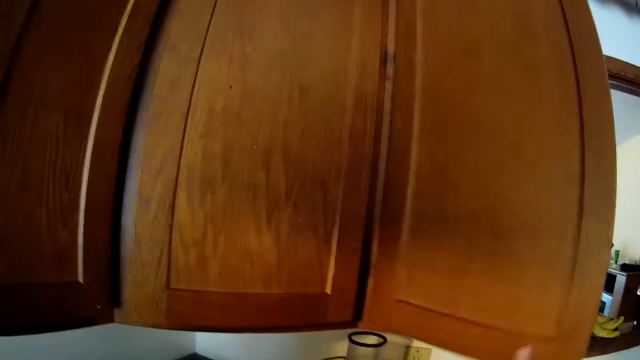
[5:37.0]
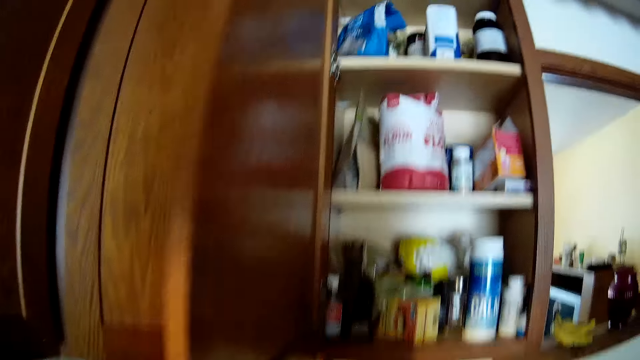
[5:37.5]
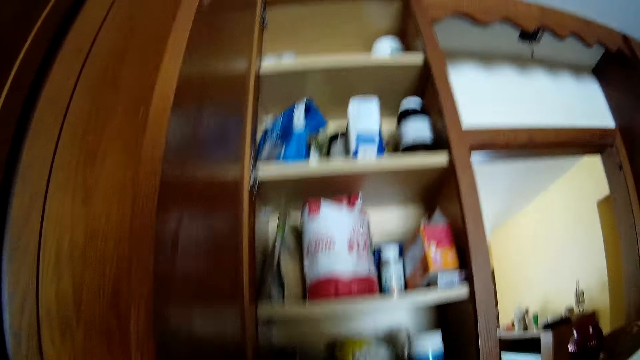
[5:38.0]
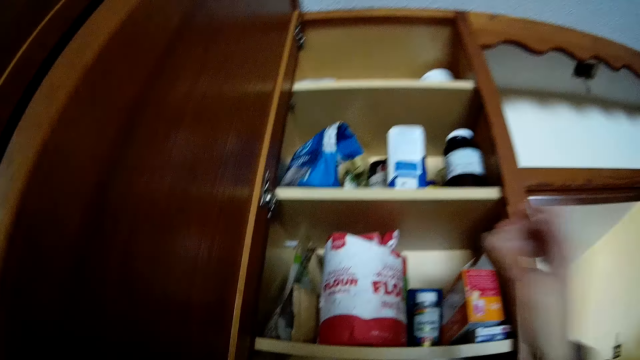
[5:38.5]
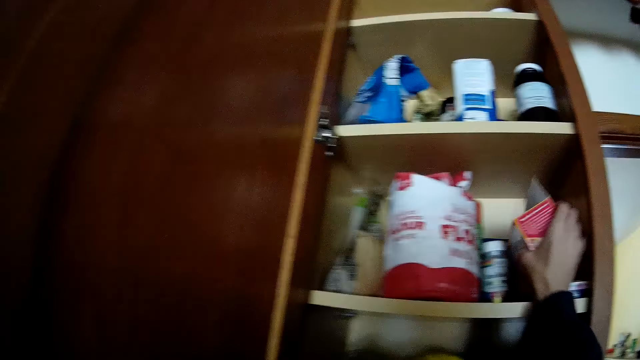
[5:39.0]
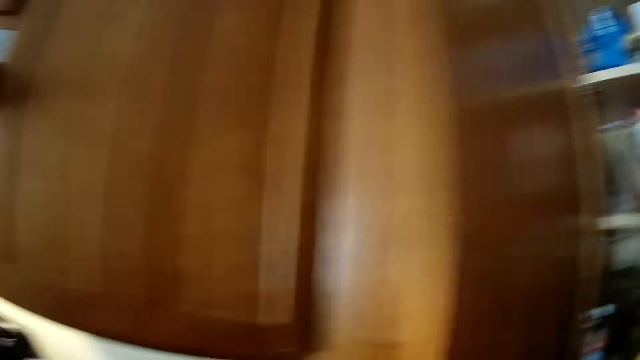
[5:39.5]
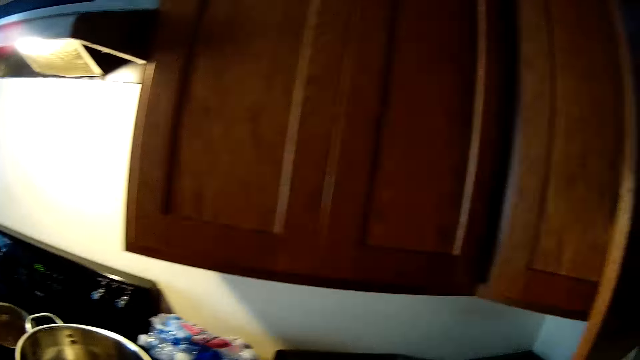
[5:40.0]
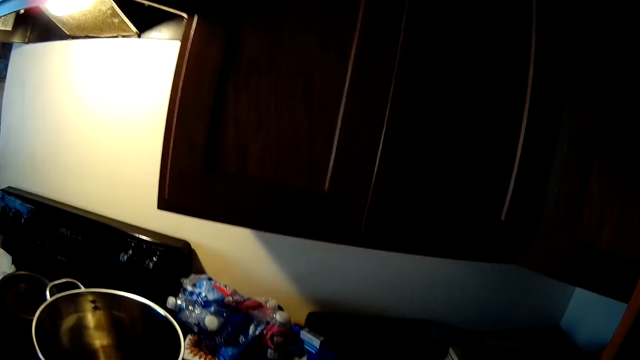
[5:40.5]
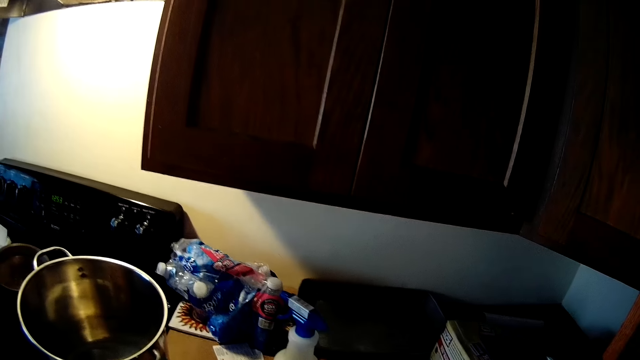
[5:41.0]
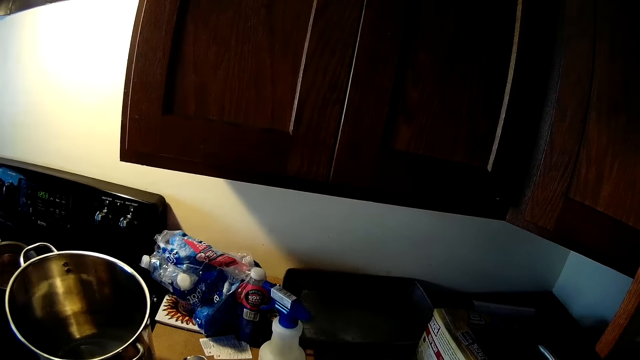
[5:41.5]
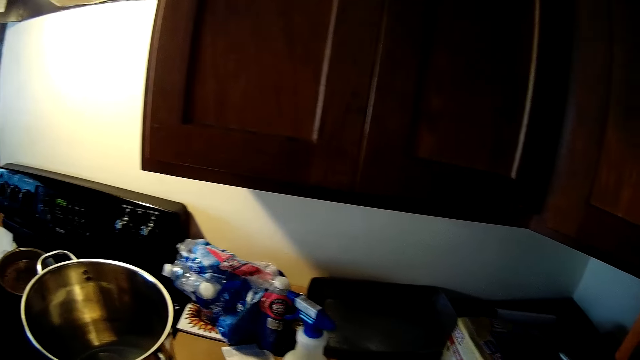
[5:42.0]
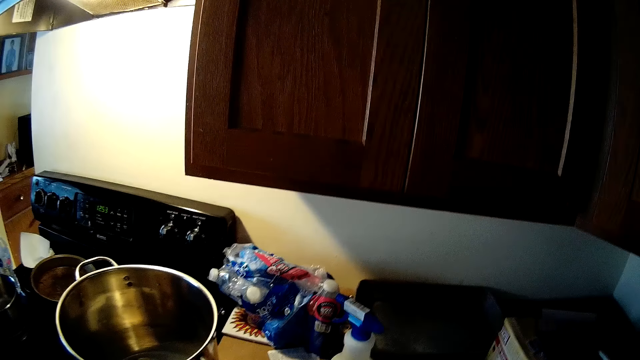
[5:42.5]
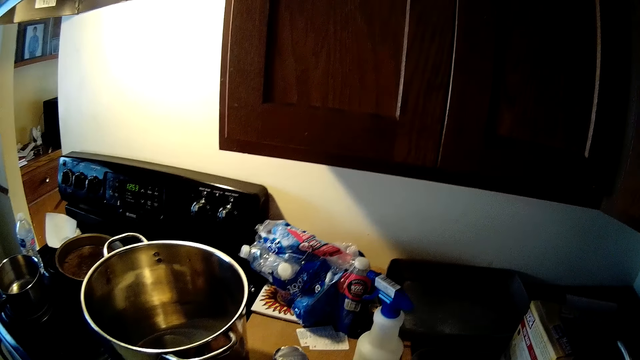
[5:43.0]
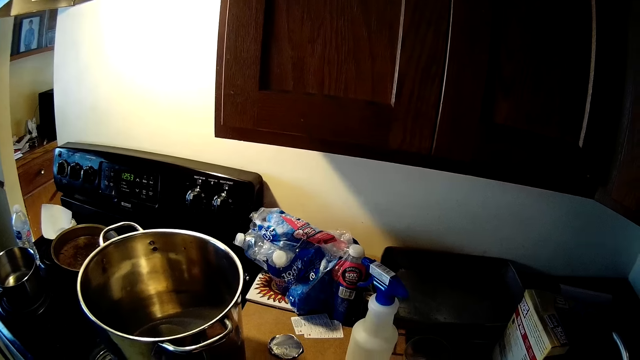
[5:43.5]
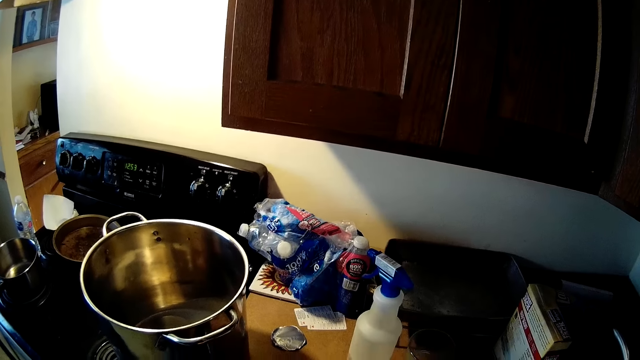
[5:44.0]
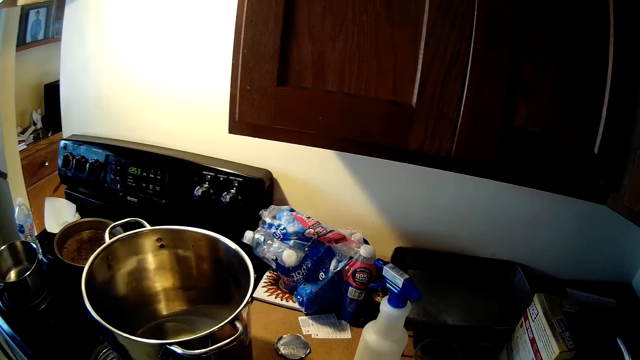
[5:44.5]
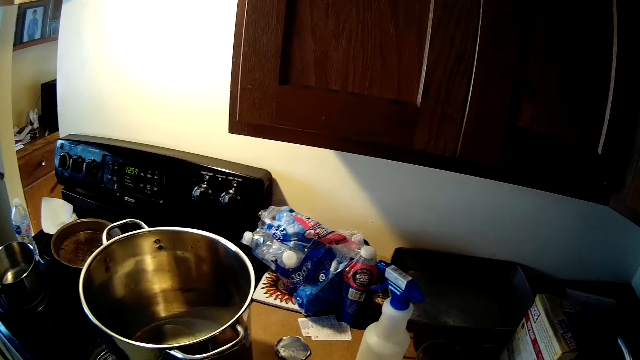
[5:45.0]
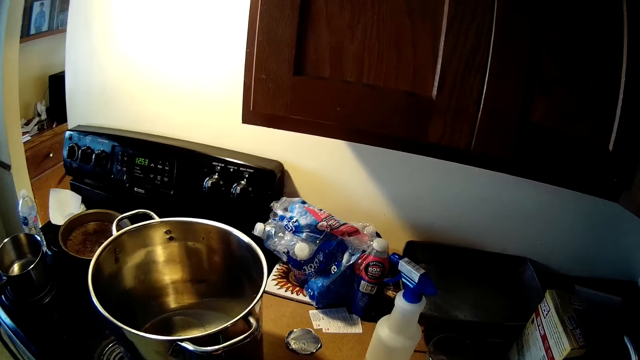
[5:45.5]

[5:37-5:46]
The camera wearer opens a cupboard with her right hand. She picks up a tea pack from the cupboard with her right hand. She stands by the stove.

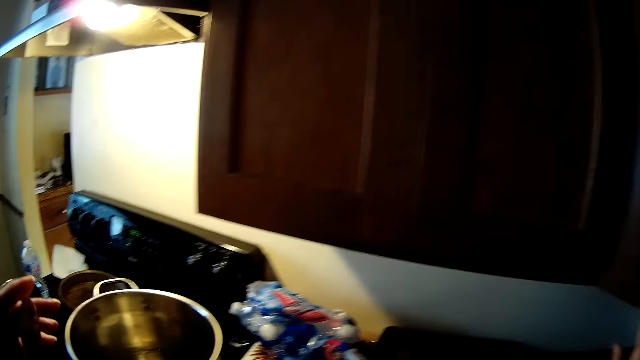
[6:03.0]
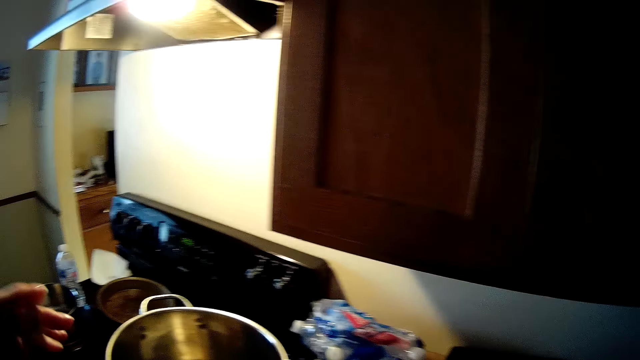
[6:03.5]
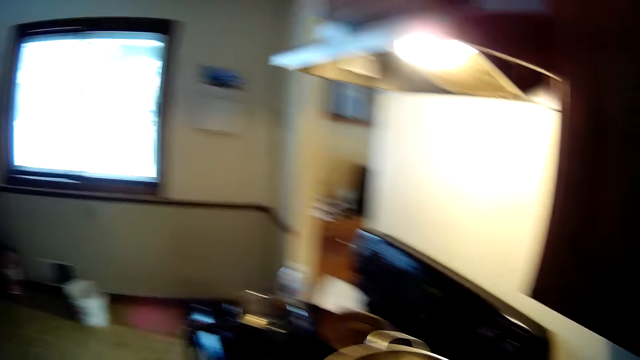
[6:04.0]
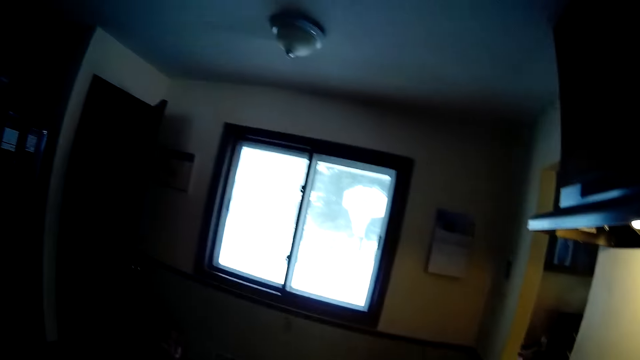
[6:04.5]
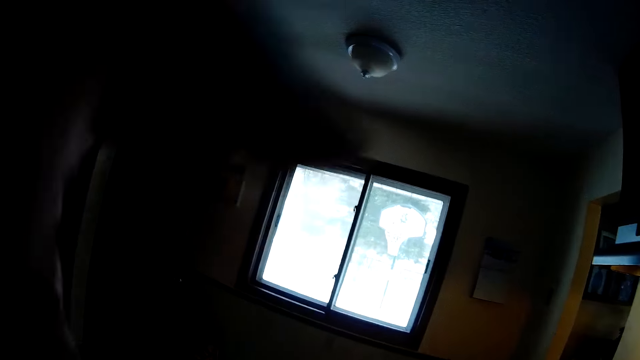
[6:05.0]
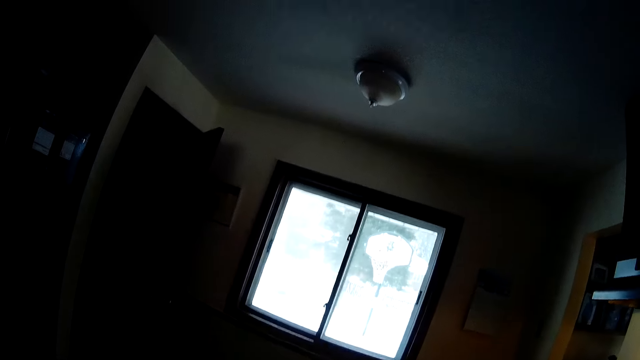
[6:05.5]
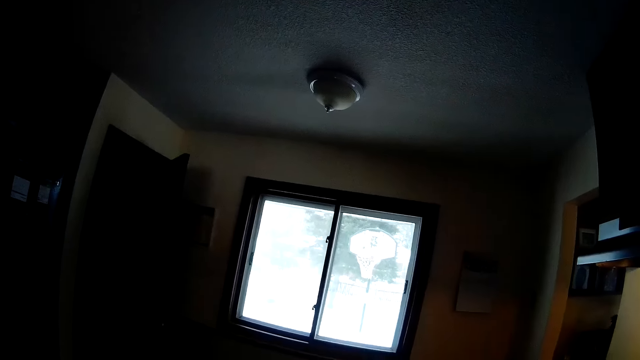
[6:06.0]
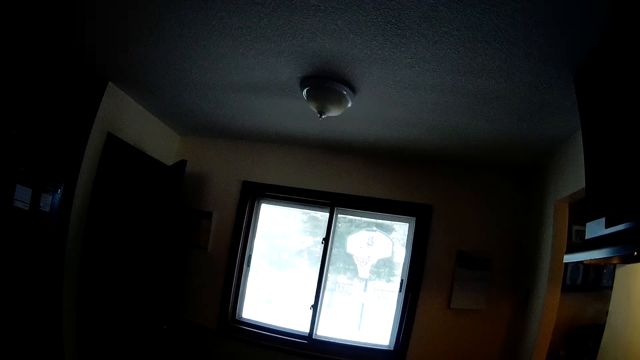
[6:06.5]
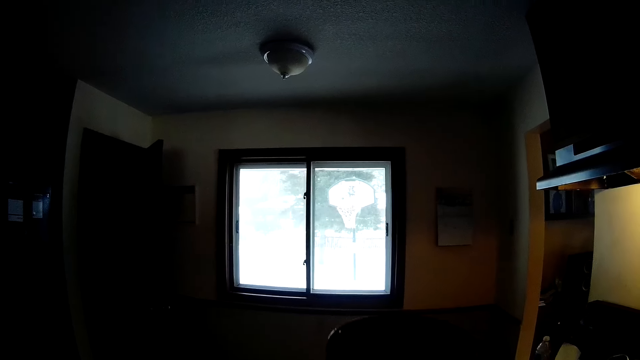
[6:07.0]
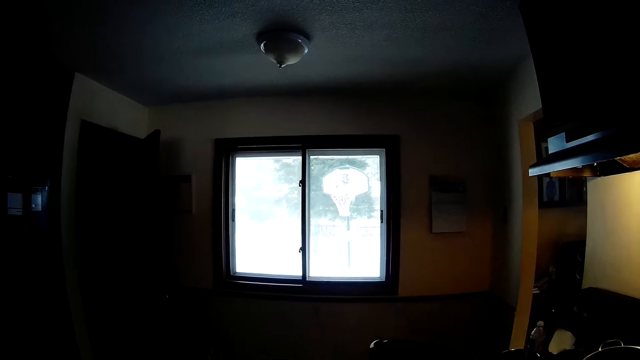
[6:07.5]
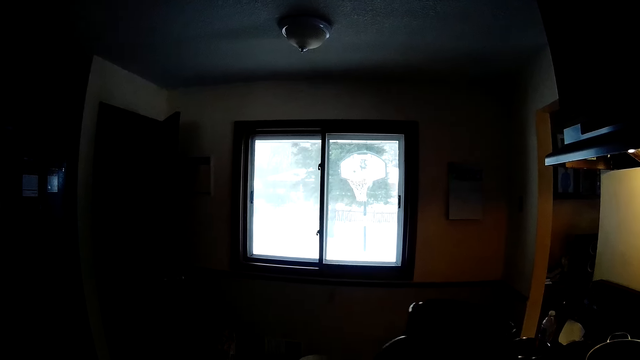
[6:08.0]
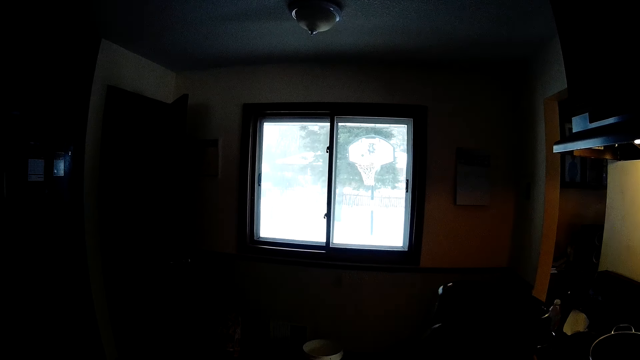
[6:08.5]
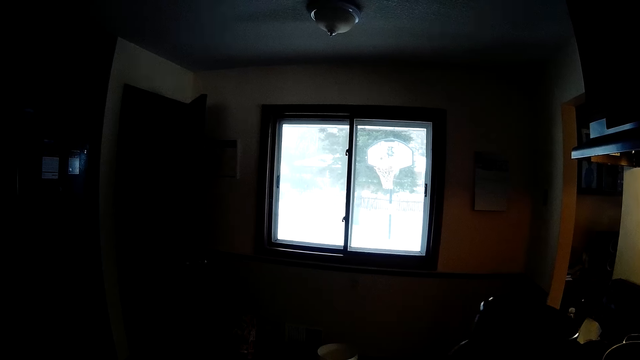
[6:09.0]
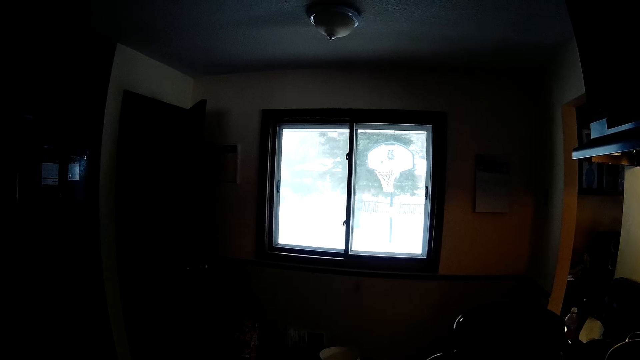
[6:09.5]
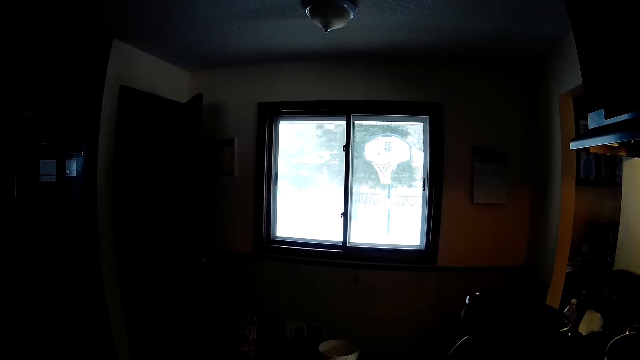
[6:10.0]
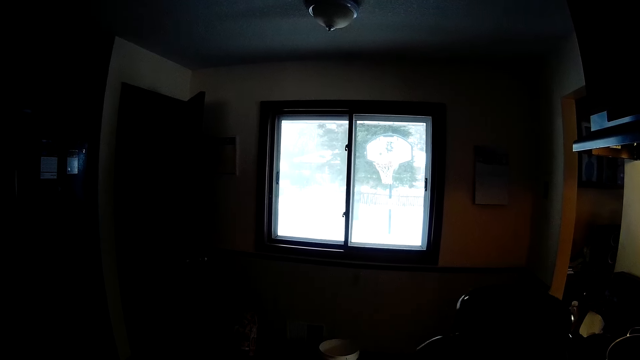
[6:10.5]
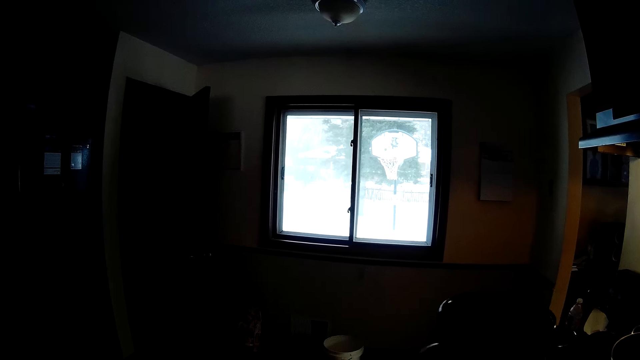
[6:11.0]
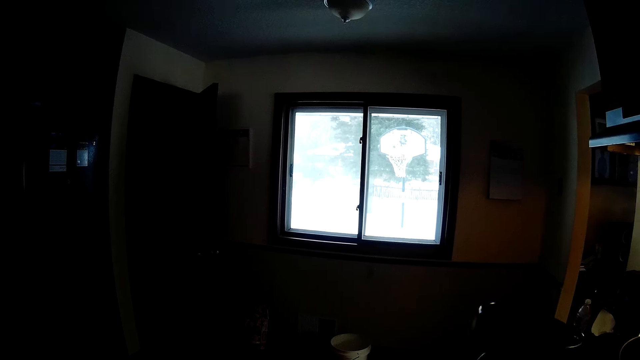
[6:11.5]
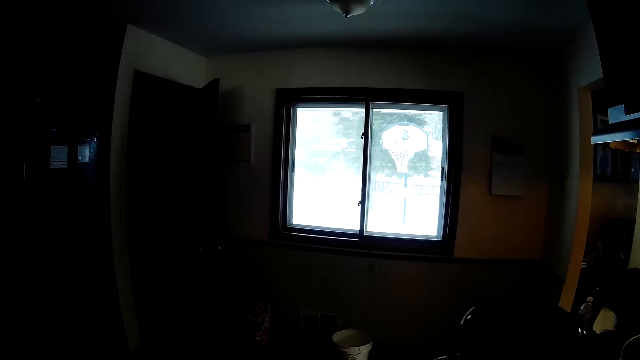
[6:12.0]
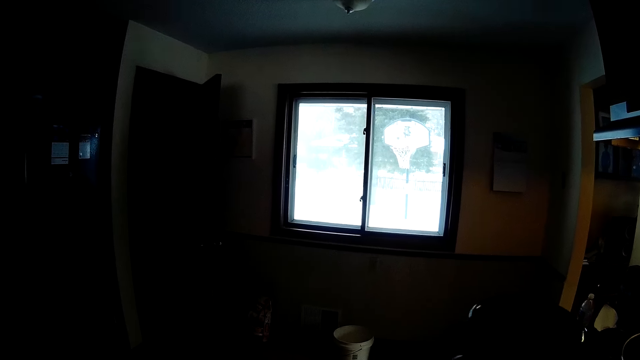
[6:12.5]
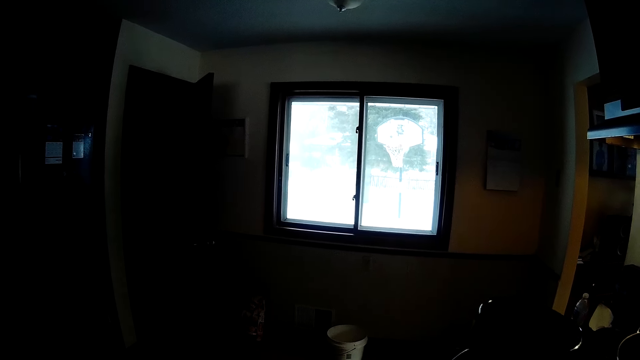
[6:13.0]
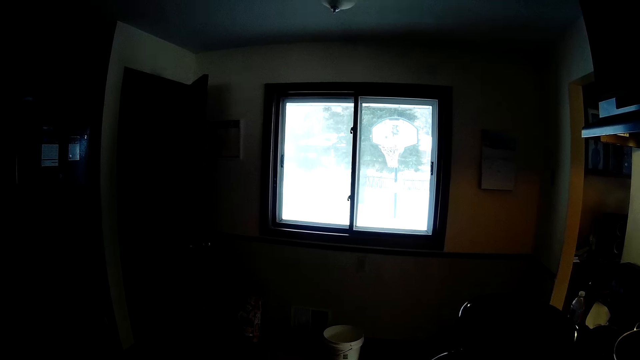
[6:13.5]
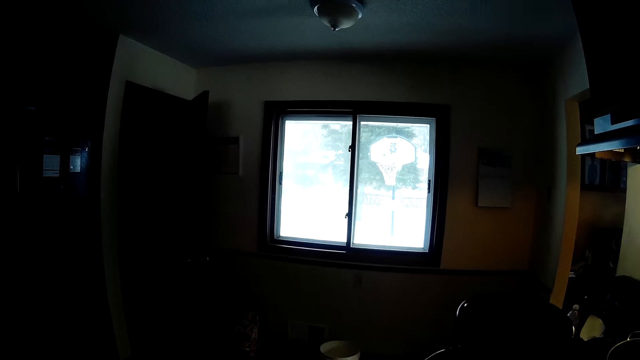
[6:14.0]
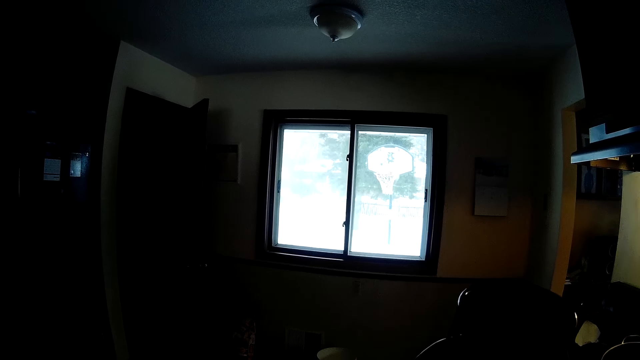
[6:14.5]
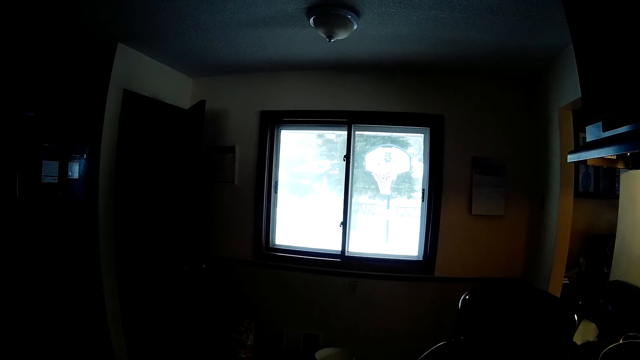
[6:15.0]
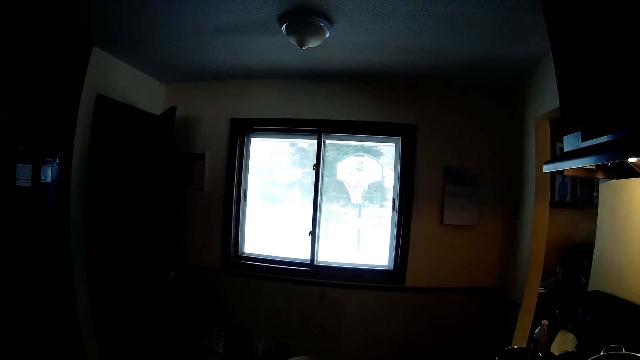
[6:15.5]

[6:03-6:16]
The camera wearer looks through the window. She shakes a mug or cooking pot with her right hand.
